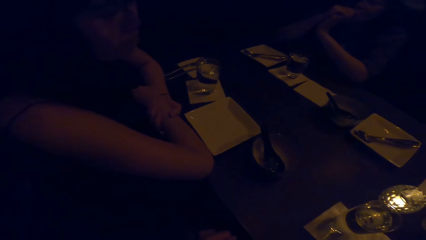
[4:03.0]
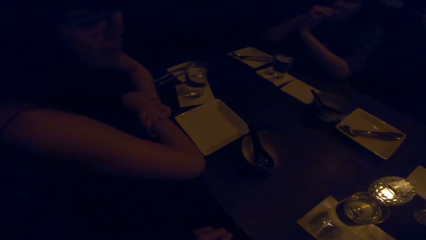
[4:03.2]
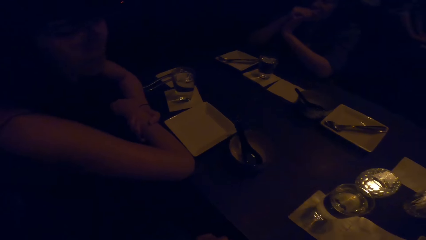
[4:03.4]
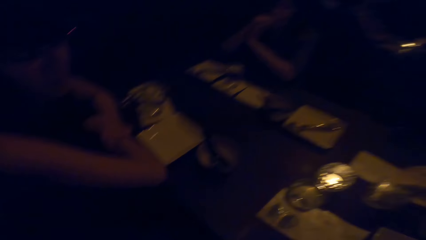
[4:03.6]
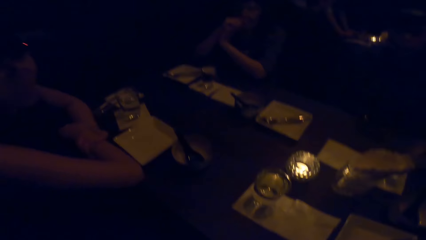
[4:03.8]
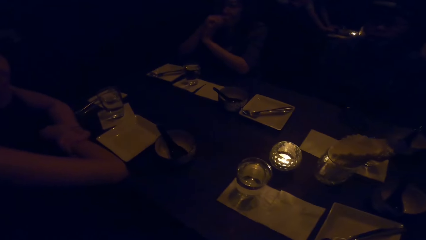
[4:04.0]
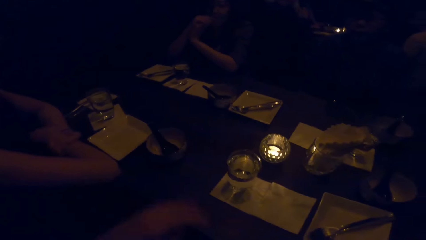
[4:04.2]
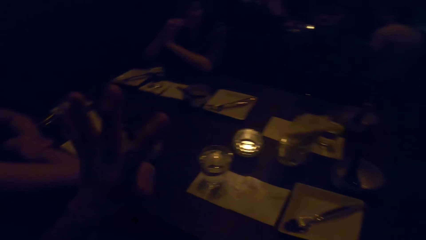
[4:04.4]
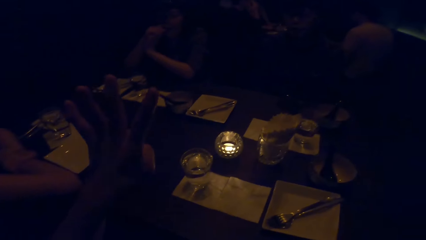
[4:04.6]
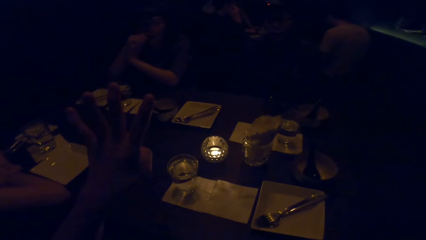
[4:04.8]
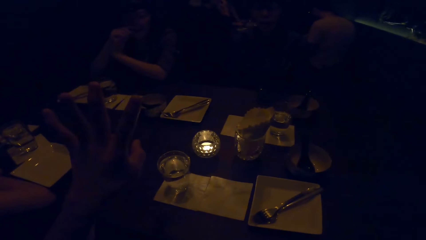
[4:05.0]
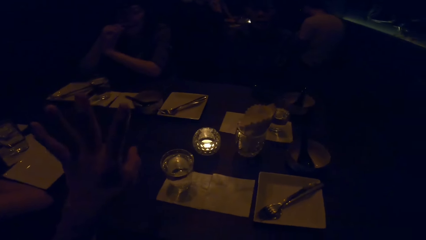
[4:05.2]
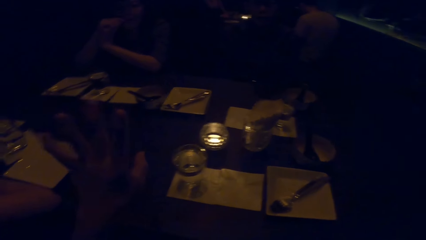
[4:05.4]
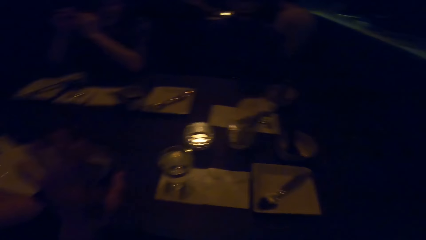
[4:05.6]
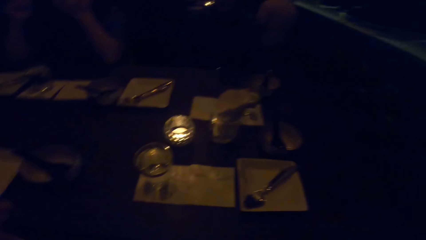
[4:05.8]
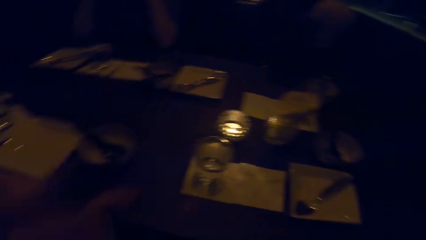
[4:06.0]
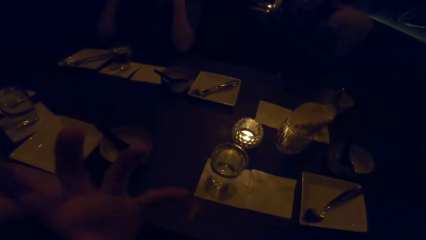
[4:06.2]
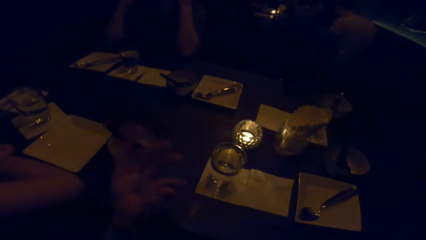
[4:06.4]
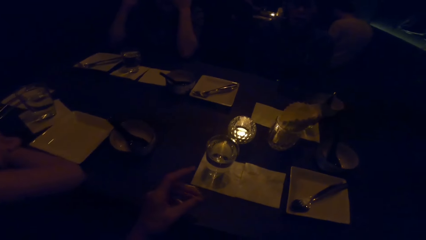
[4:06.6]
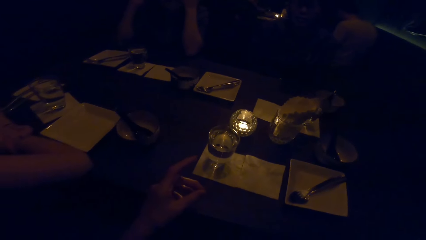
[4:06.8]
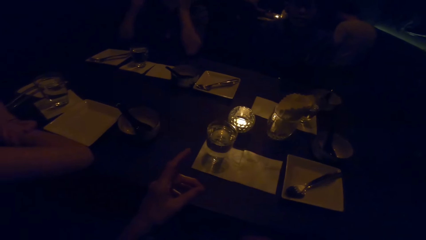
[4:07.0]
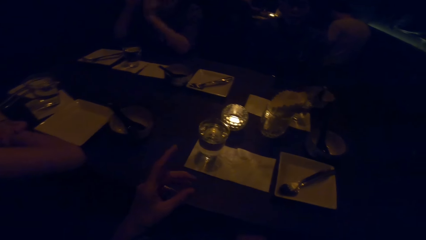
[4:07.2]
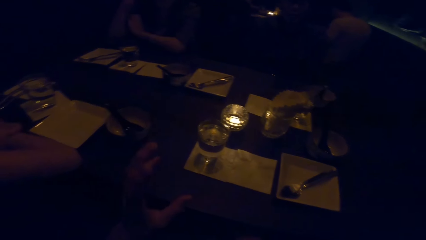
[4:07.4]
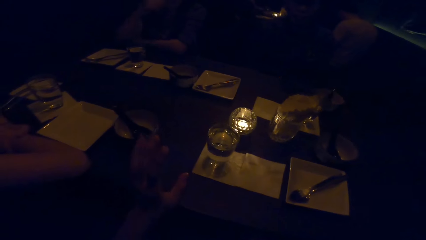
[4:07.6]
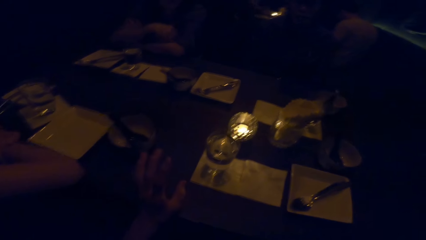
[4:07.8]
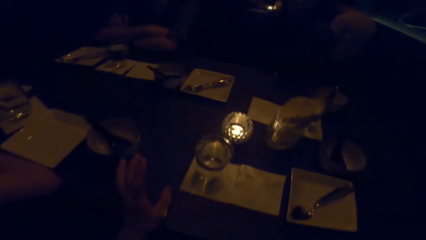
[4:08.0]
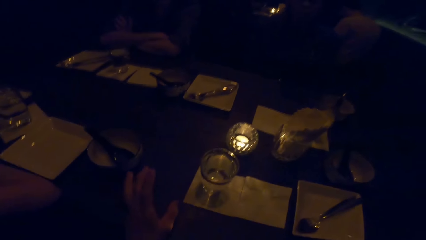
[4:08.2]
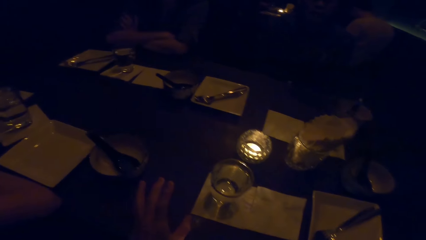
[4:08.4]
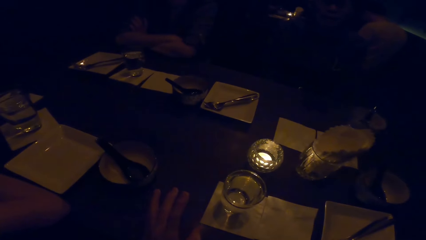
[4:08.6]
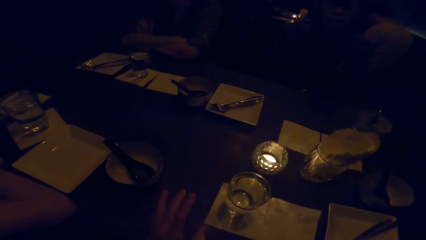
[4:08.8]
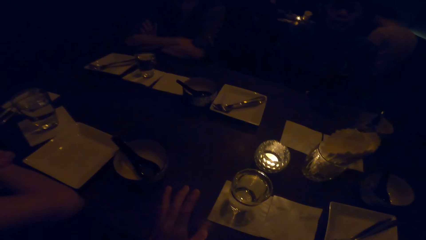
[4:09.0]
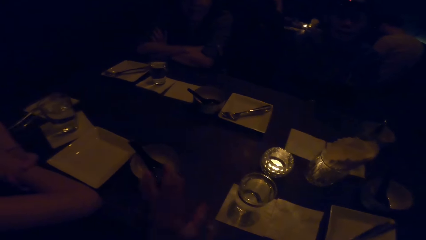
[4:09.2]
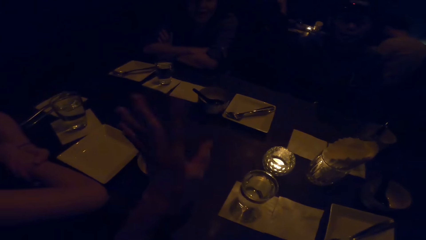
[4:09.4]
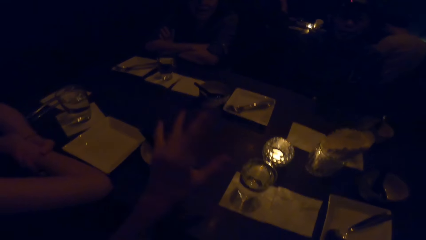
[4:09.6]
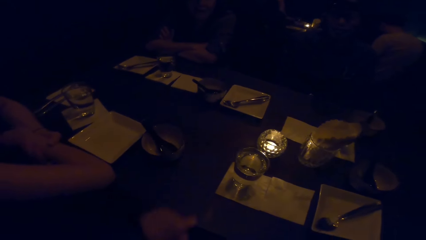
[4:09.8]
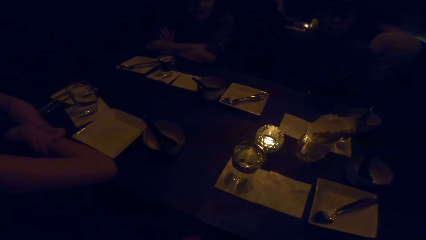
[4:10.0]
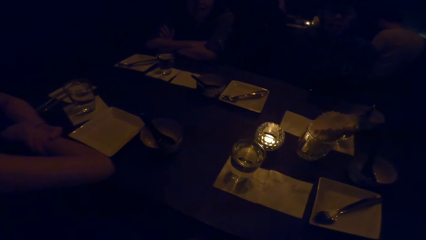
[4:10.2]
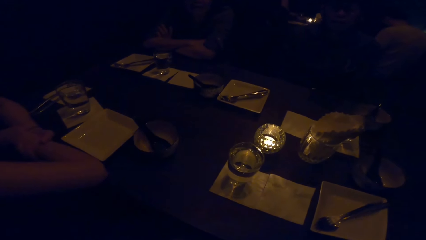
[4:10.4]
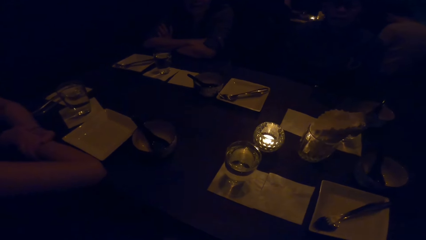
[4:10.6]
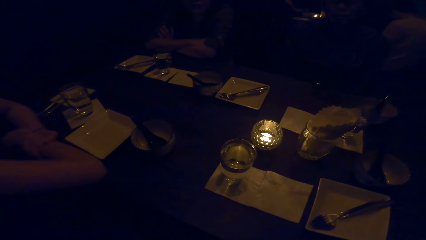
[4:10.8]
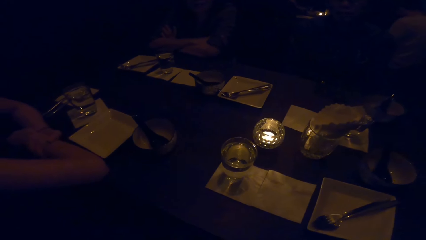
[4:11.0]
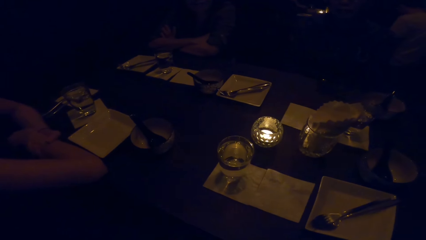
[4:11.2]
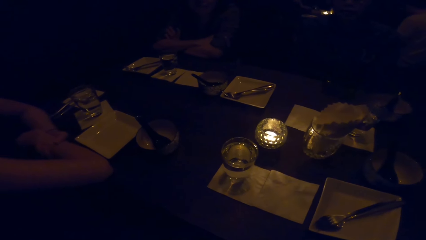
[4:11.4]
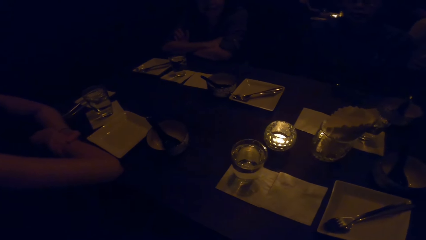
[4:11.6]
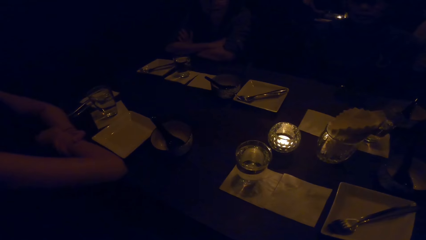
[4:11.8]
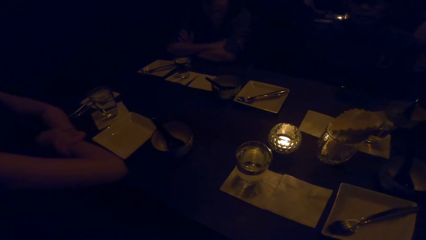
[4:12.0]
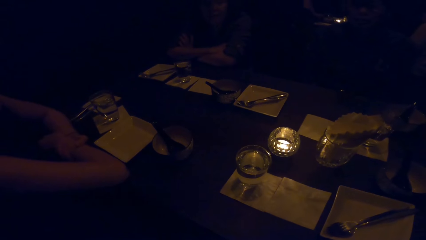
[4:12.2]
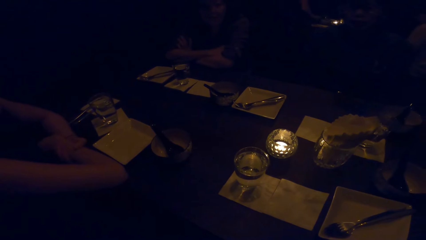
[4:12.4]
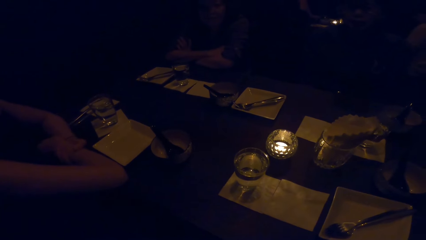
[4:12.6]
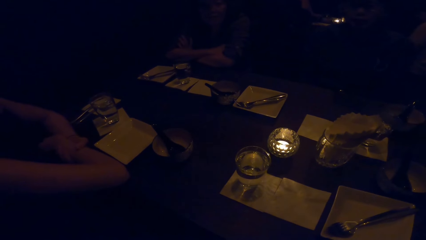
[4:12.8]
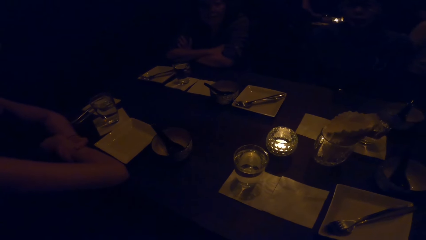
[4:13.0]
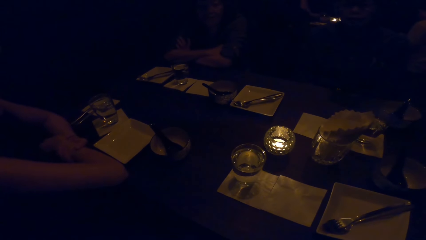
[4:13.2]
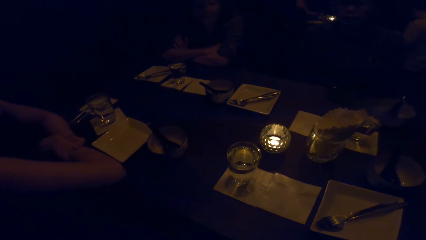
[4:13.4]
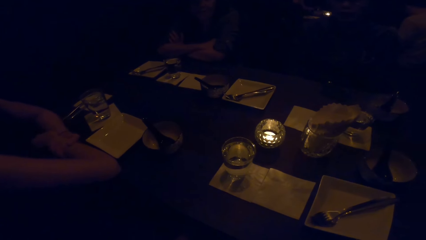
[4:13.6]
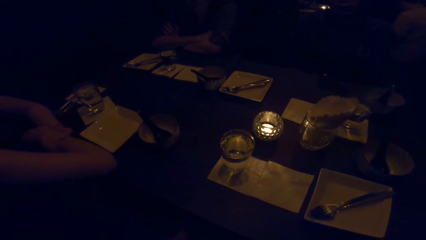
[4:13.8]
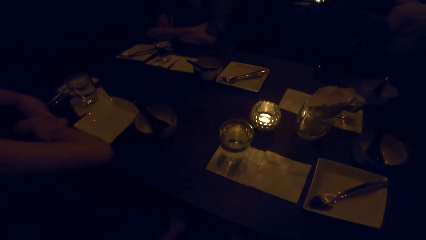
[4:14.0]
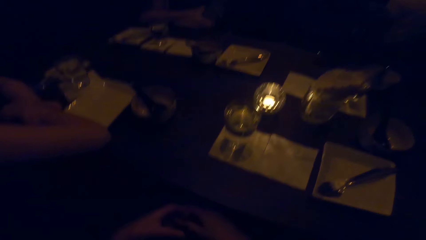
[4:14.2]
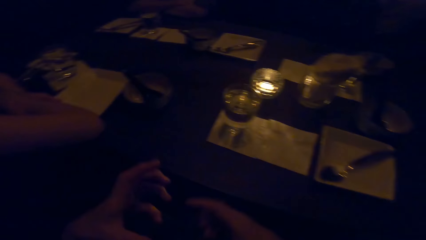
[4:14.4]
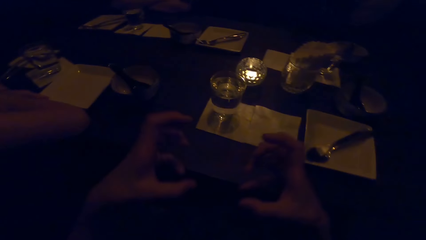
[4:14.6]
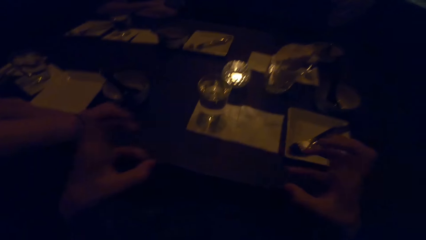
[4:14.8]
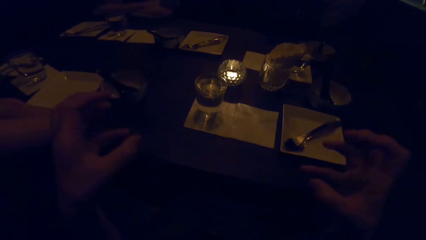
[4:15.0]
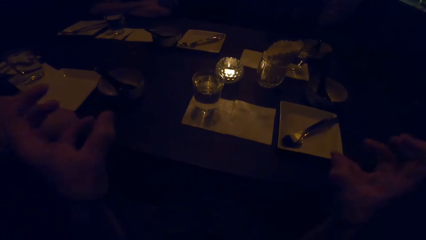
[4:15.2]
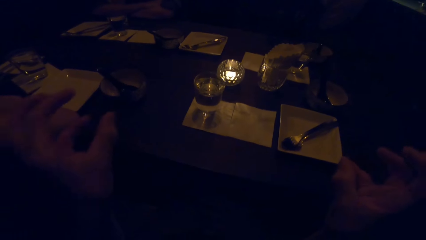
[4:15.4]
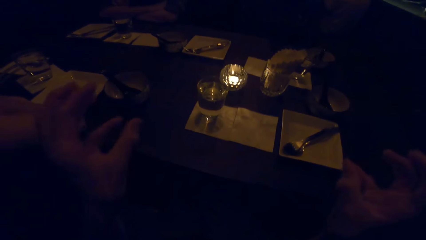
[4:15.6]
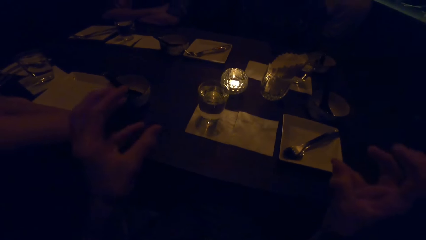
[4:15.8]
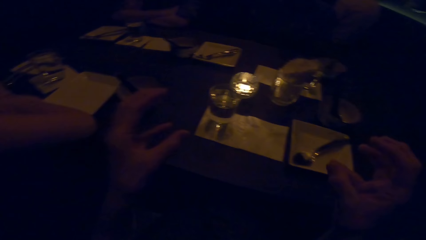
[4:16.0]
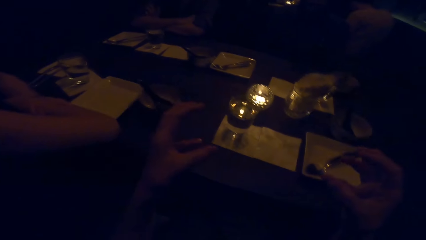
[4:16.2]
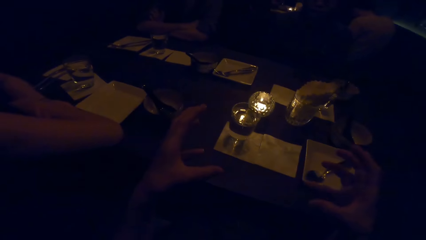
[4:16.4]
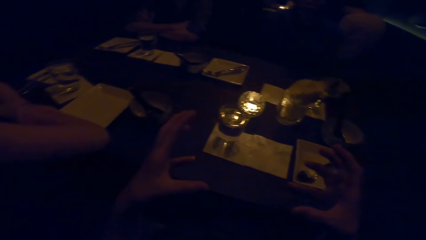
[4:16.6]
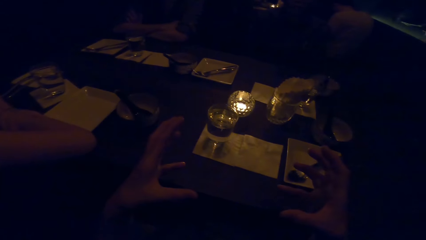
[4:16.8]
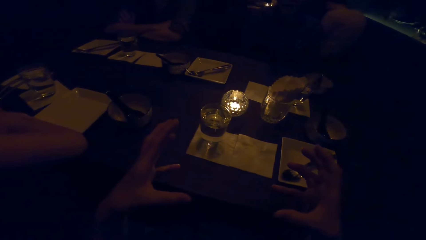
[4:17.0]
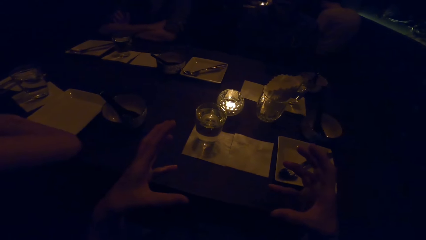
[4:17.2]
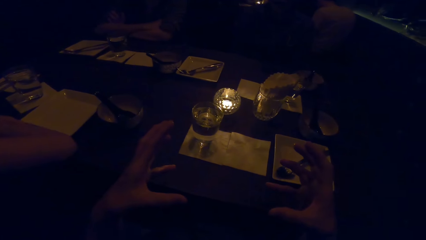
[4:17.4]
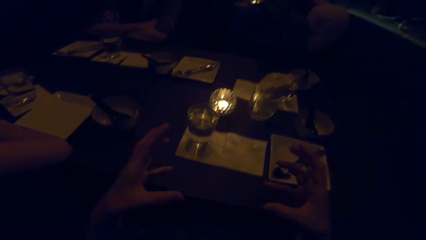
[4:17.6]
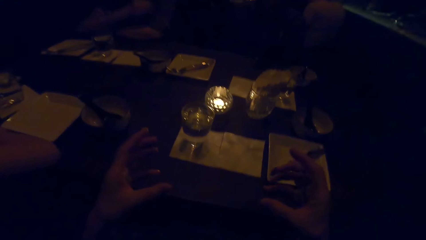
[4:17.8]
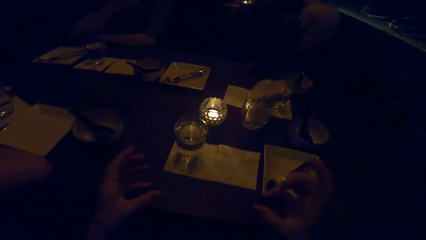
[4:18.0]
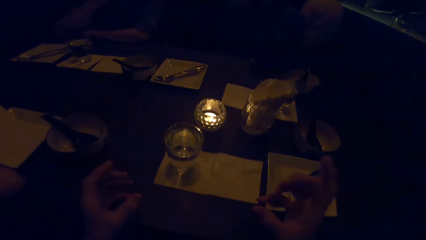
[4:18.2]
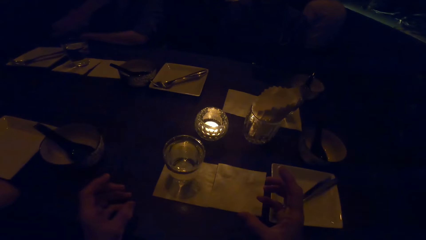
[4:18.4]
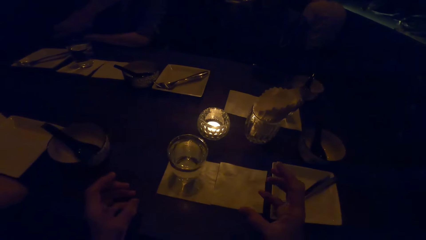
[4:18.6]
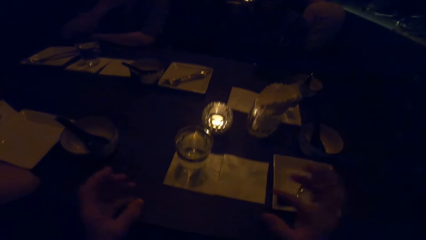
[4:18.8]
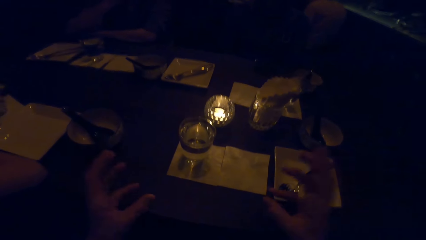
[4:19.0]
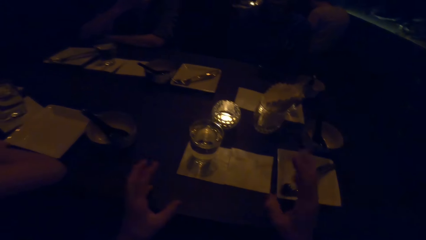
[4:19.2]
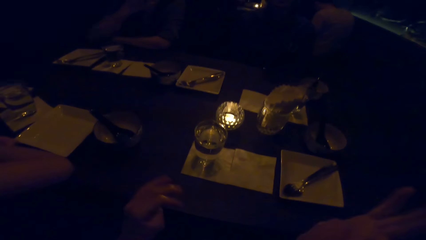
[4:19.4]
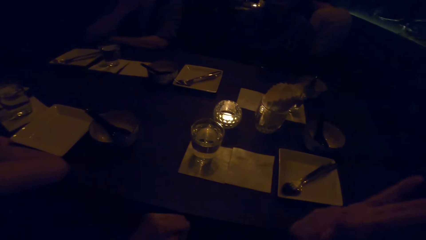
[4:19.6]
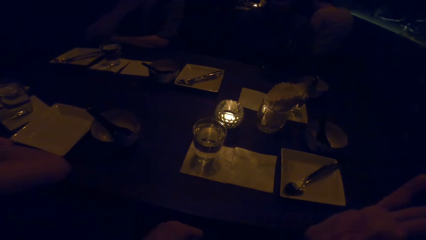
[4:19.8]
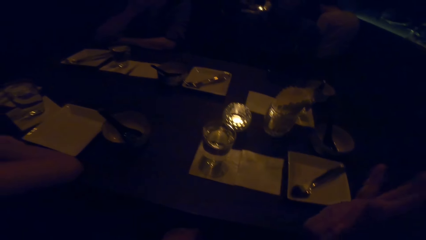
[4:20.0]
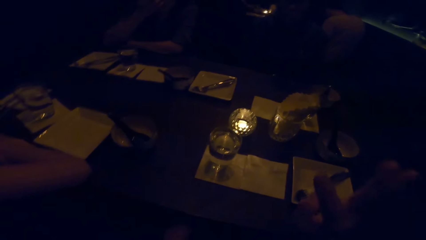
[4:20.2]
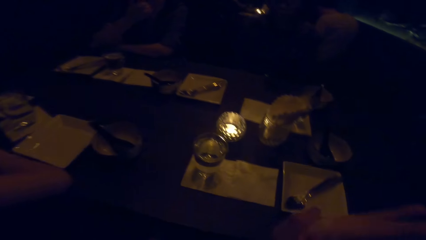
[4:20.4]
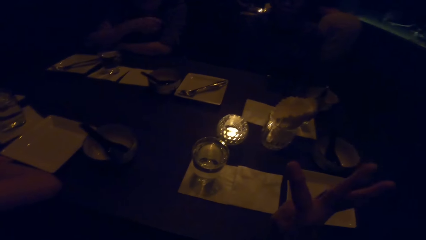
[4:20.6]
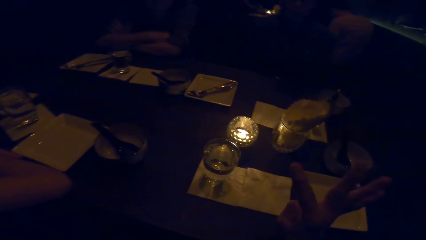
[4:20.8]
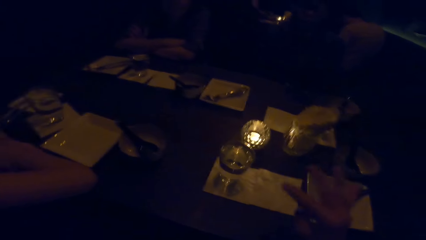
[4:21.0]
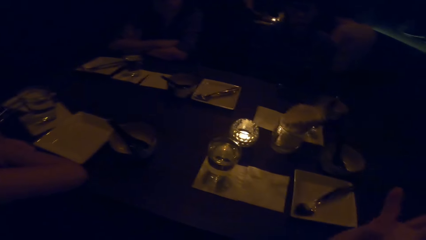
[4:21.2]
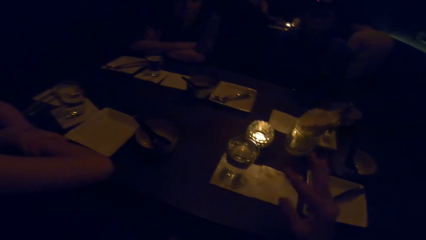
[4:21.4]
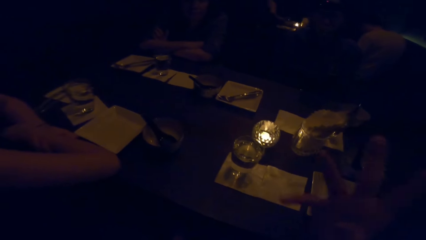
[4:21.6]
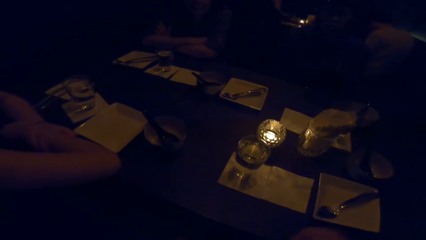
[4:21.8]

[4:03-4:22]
The camera wearer displays her fingers. She displays her fingers on both hands. She gestures her hands. A person moves her hand.
